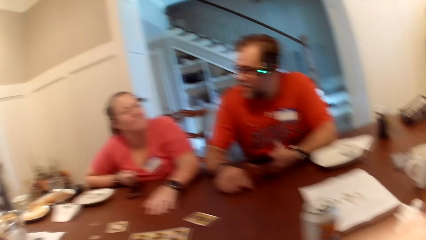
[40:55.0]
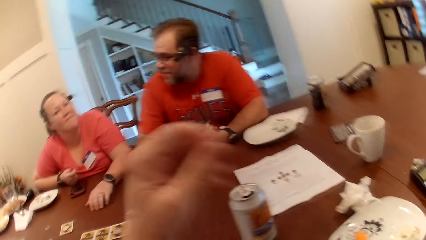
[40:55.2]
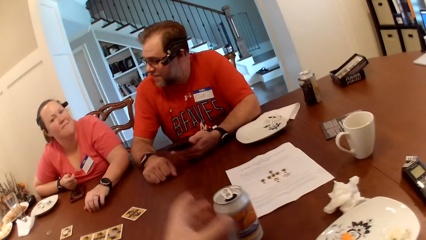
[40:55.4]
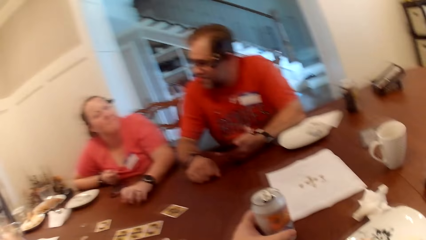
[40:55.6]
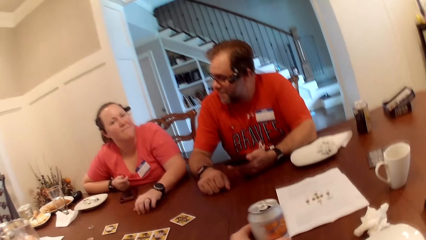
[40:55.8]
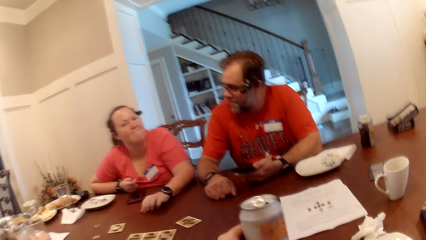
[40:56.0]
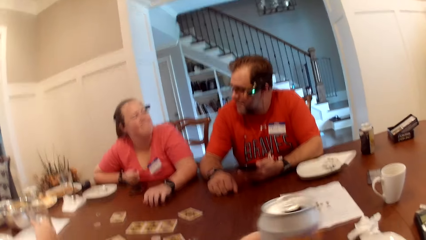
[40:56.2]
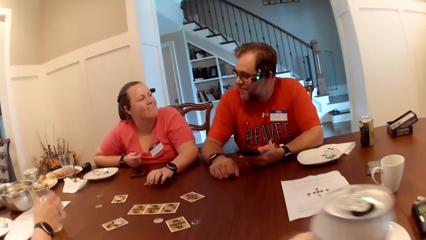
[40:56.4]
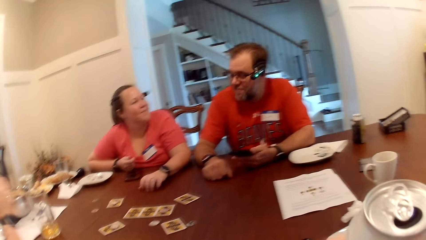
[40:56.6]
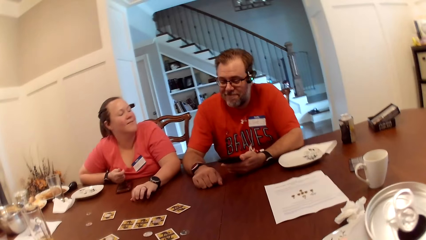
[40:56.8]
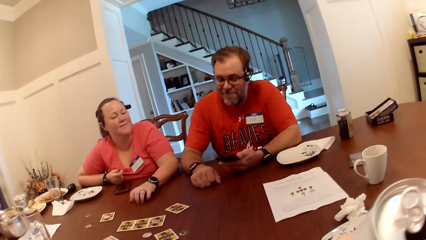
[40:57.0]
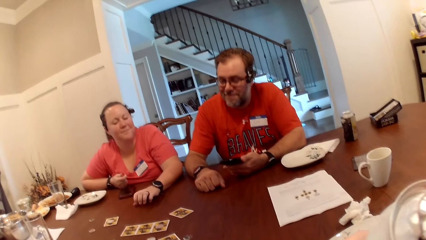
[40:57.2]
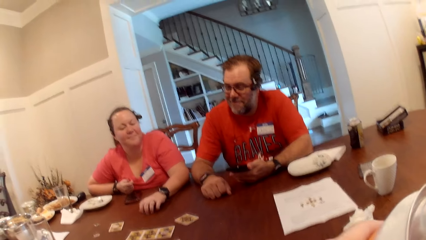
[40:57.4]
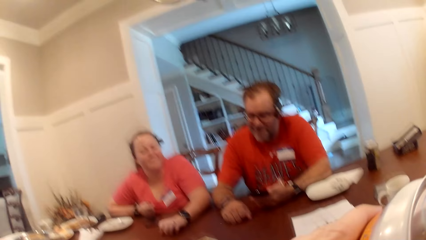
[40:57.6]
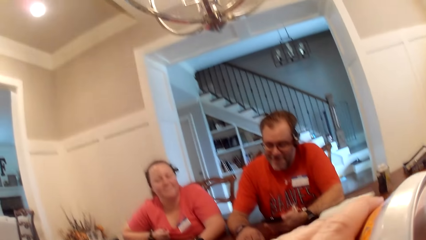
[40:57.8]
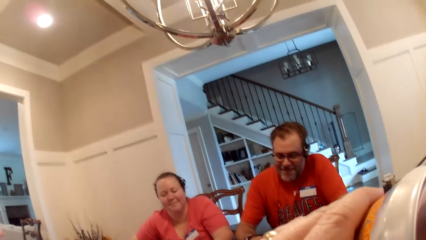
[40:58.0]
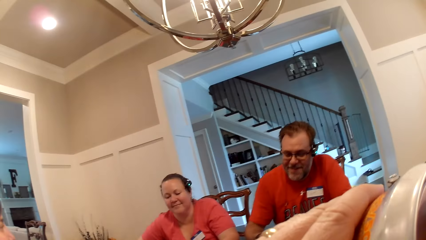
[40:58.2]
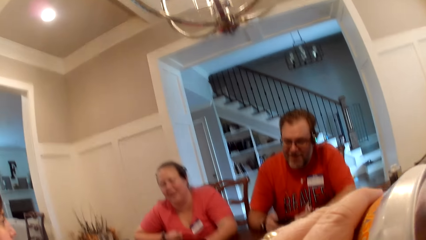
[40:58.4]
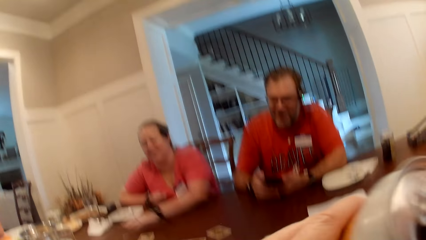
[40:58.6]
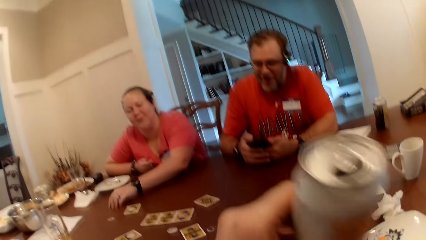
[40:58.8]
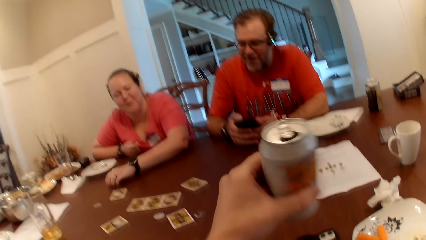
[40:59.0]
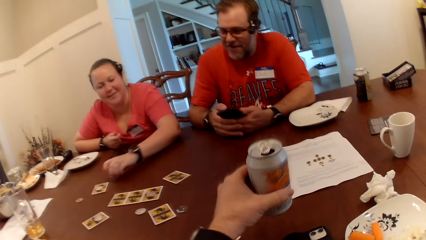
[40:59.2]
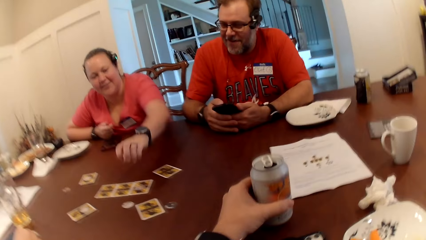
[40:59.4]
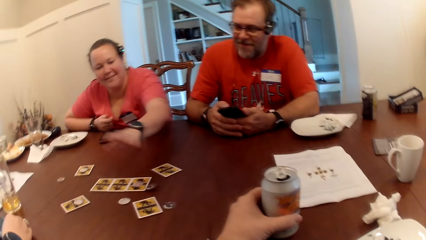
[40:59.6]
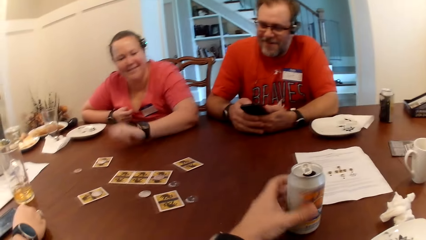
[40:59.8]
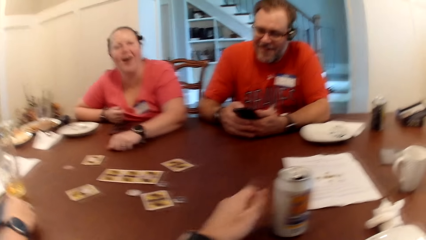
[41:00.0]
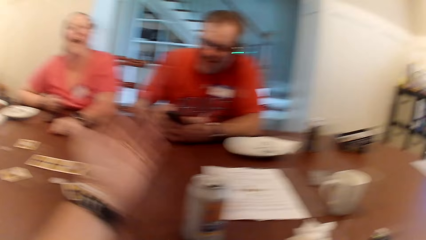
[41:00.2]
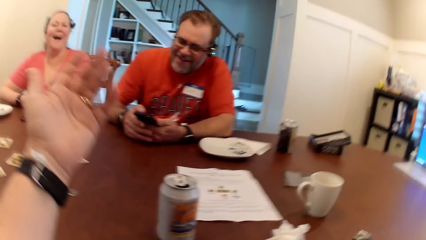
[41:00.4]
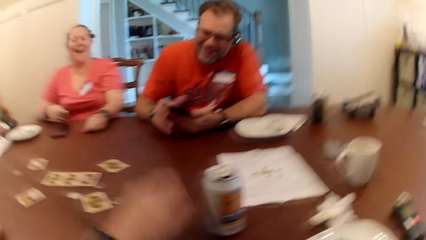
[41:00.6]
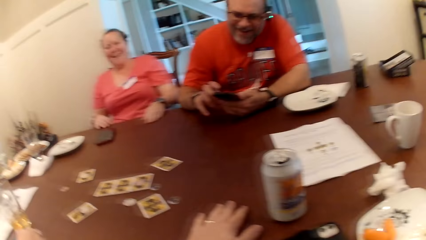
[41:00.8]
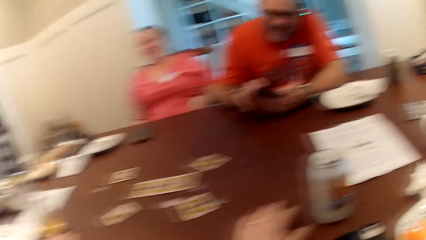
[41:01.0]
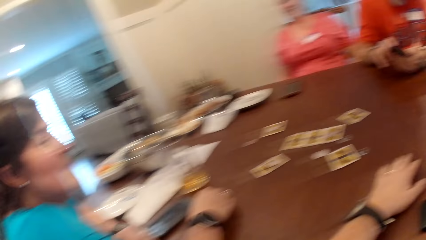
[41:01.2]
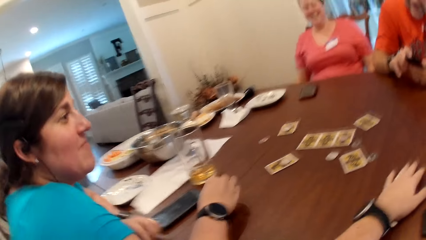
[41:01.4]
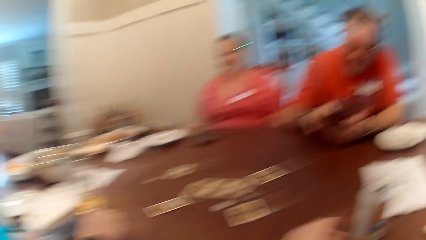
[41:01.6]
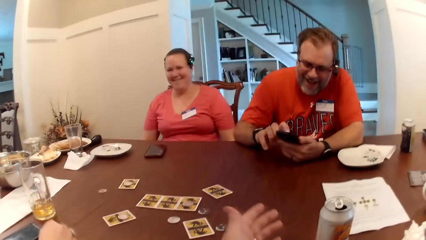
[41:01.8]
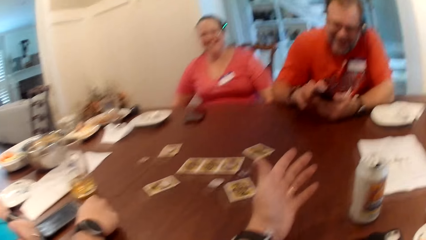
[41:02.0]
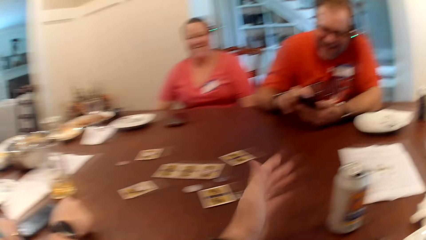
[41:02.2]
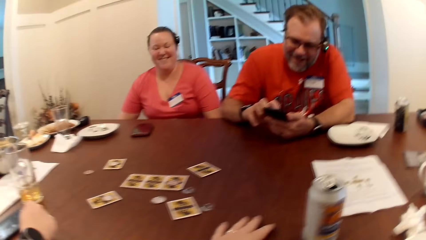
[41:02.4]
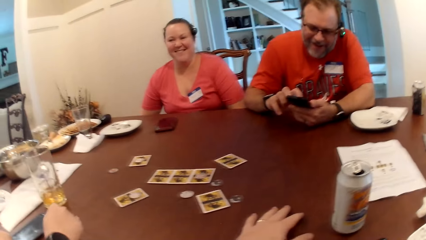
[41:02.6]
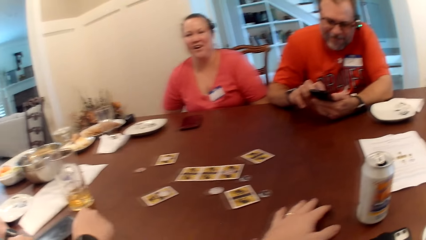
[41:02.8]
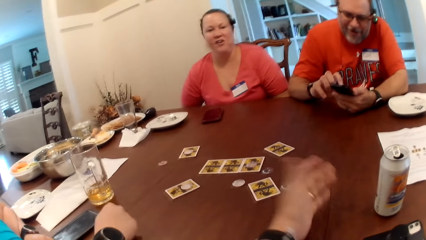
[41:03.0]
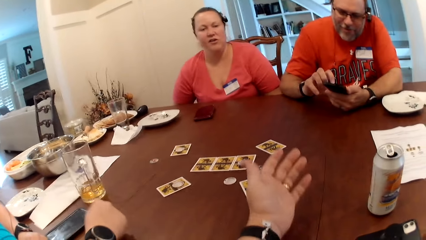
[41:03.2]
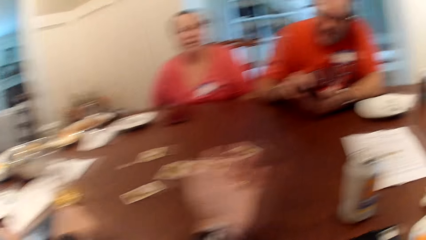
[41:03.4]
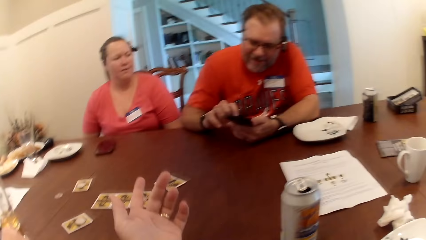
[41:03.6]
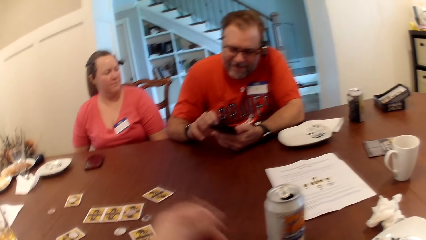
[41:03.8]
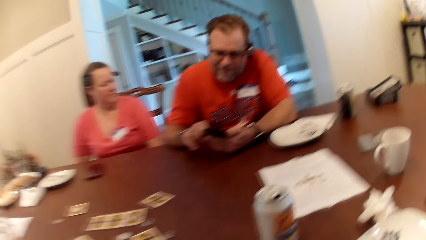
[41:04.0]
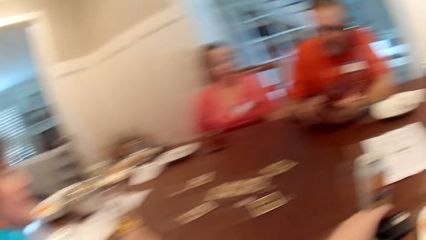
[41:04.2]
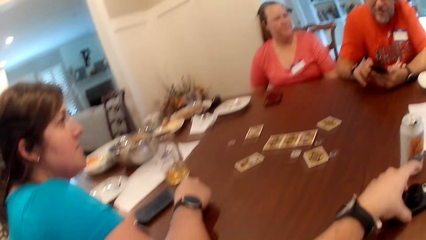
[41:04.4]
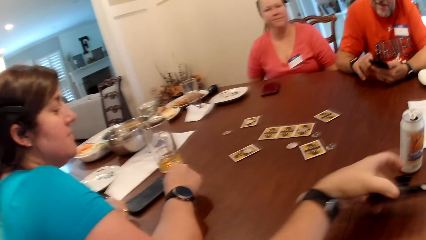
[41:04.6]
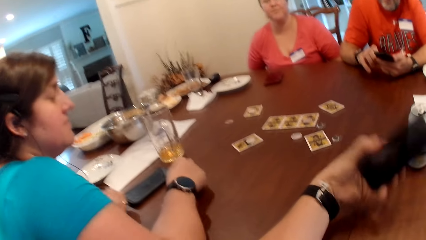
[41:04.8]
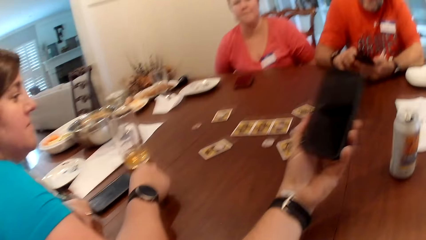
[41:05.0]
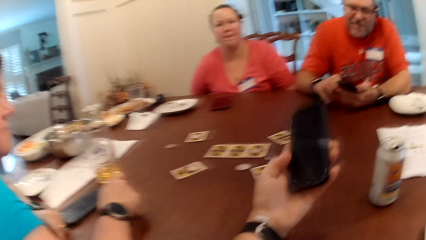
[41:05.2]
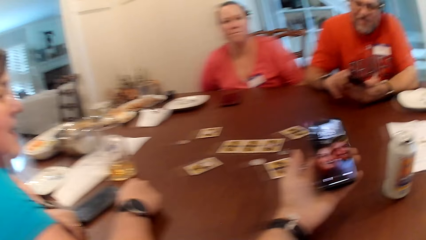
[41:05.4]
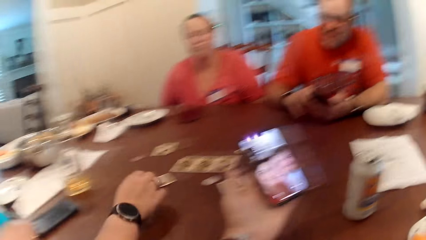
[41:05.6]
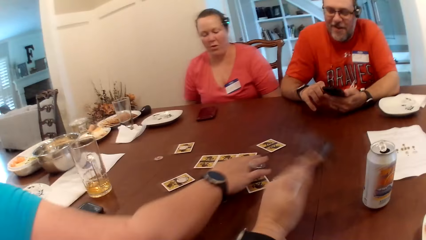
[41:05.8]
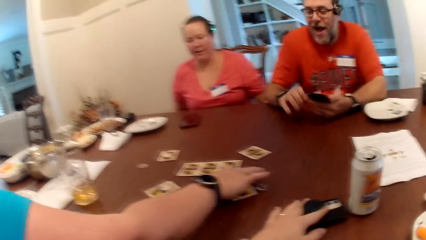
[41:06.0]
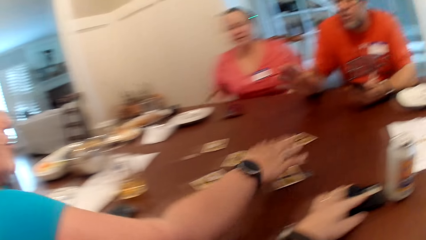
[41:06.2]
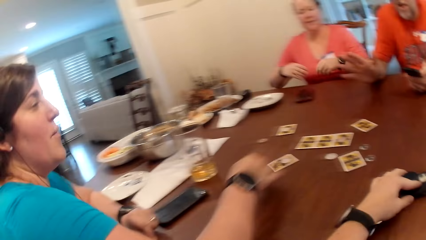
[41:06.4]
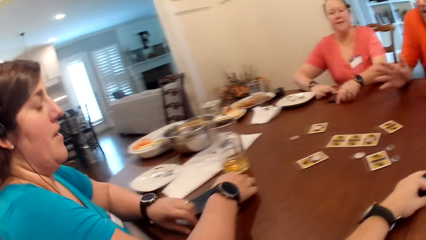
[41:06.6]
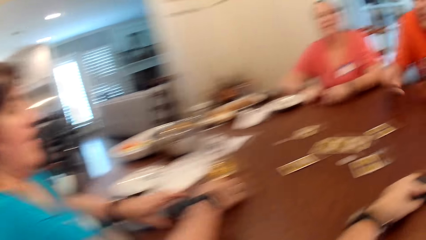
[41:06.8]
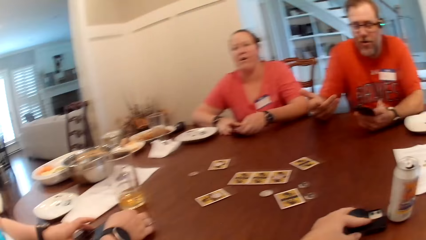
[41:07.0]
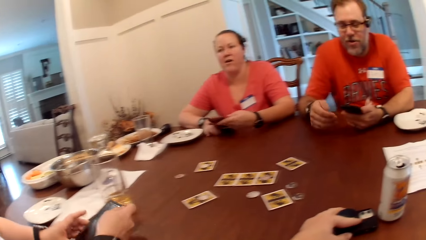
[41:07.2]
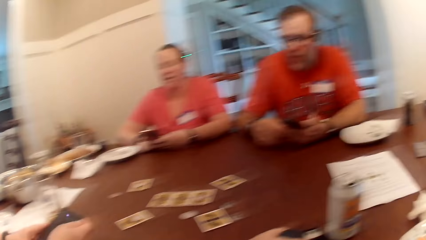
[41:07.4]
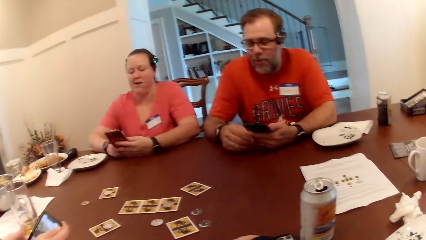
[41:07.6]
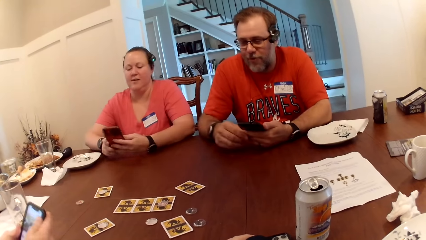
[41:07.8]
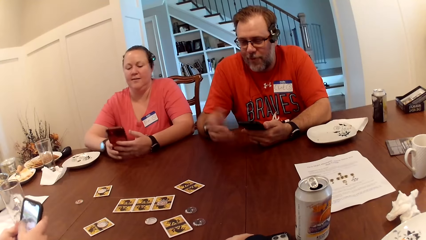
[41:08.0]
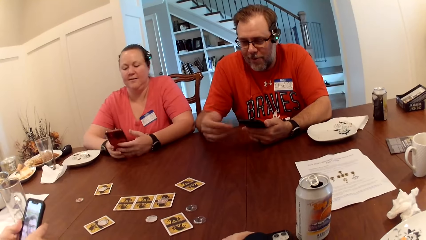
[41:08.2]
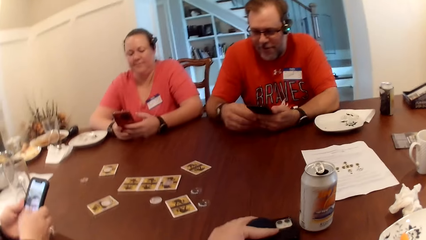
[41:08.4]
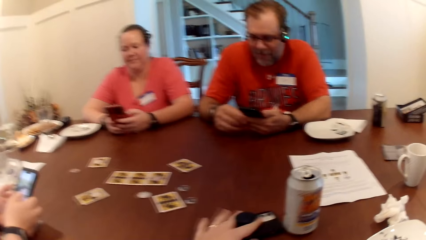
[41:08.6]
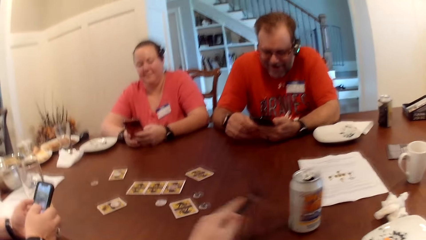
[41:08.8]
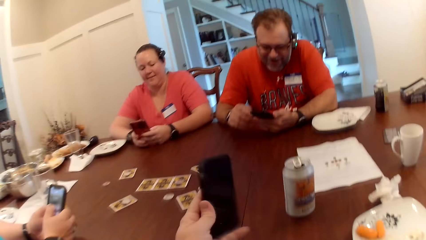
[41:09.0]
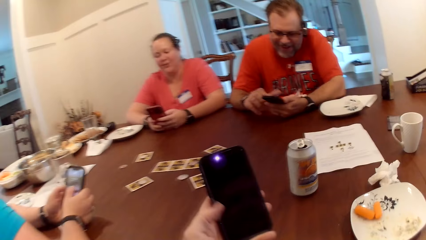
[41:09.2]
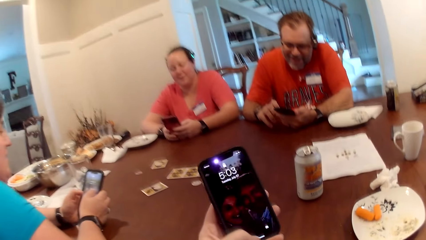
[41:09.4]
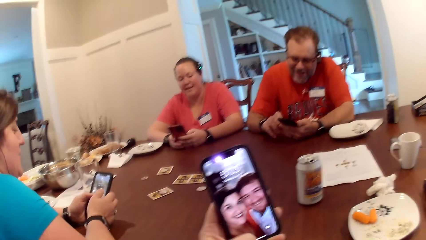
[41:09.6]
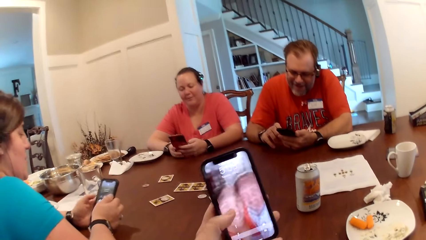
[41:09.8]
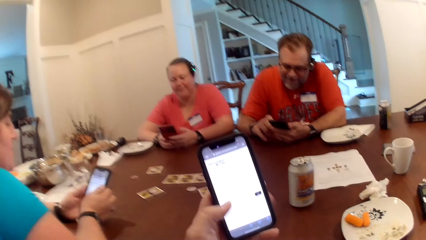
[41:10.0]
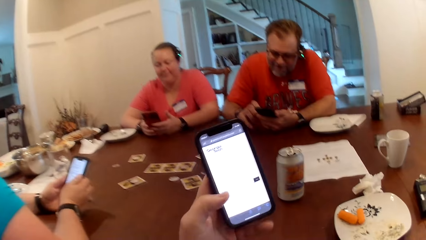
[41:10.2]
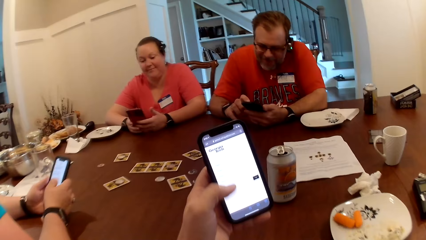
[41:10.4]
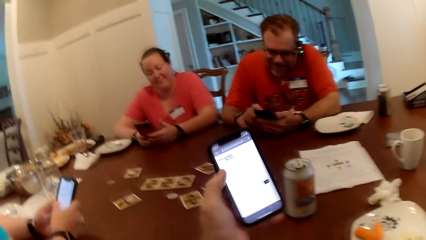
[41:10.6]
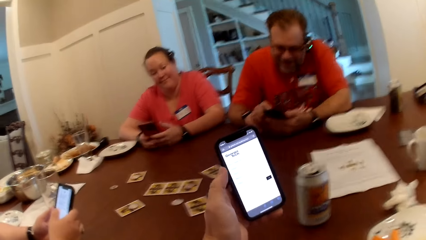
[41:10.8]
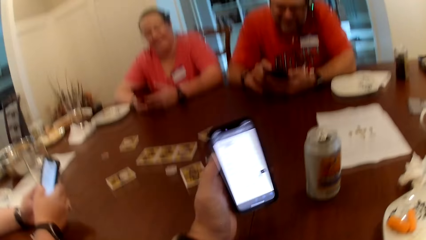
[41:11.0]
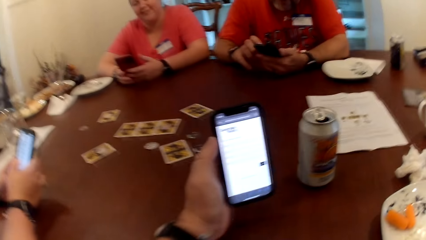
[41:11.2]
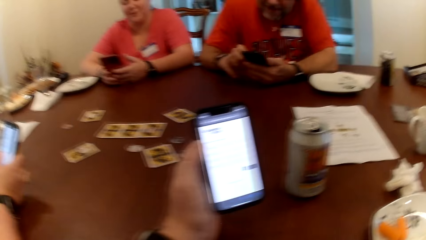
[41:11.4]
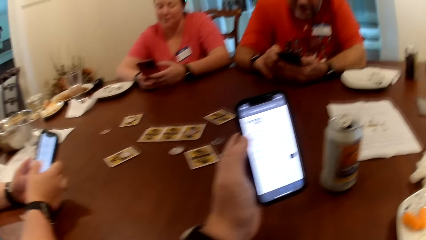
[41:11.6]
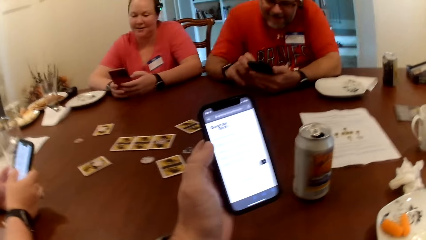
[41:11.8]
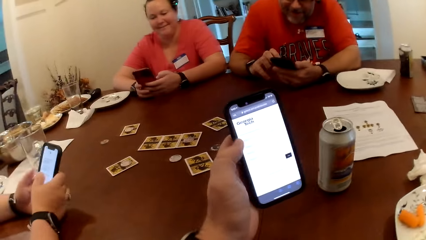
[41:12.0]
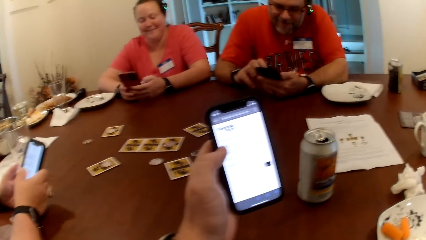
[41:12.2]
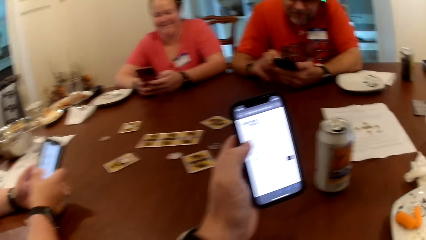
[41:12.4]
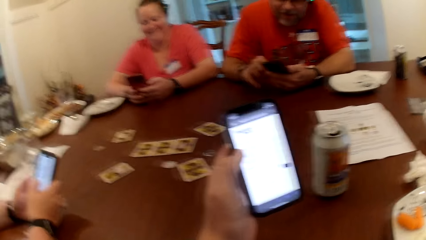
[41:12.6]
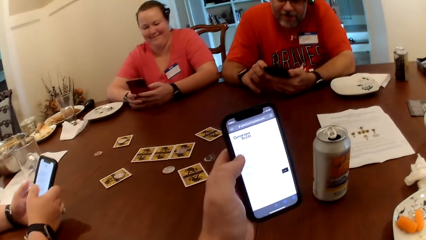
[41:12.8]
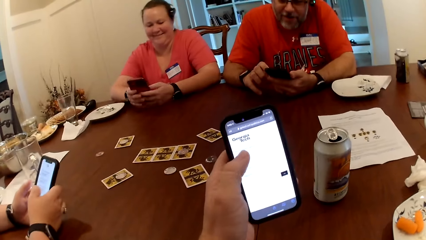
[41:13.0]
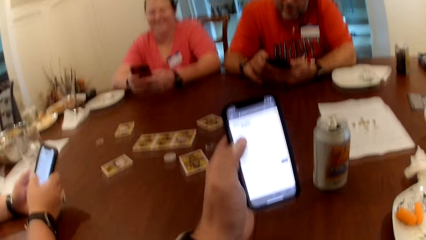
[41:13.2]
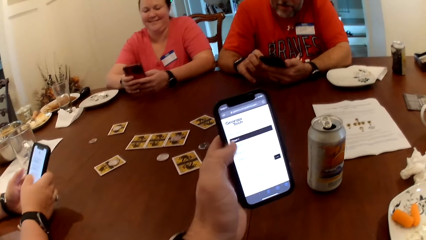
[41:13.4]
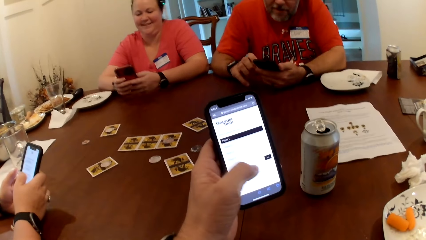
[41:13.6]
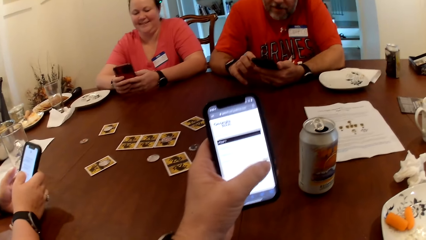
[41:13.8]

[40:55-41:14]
The camera wearer picks up a can drink on the table with his left hand. He drinks the can drink in his left hand. A woman drops the glass cup on the table with her right hand. Another woman talks to the camera wearer and the others. The other woman moves a poker chip on the table to the card's surface with her left hand. The camera wearer drops the can drink on the table with his left hand. A man operates a phone with his right hand. The camera wearer talks to the others. He picks up a phone on the table with his left hand. The first woman adjusts a card on the table with her right hand. The camera wearer drops the phone on the table with his left hand. The man talks to the camera wearer and the others. The first woman picks up a phone on the table with her hands. The other woman picks up a phone on the table with her hands. The first woman operates the phone with her left hand and operates the phone with her right hand. The camera wearer picks up the phone on the table with his left hand. The first woman talks to the camera wearer and the others. The camera wearer operates his phone with his left hand together with the others. The other woman talks to the camera wearer and the others. The camera wearer operates his phone together with the others.
